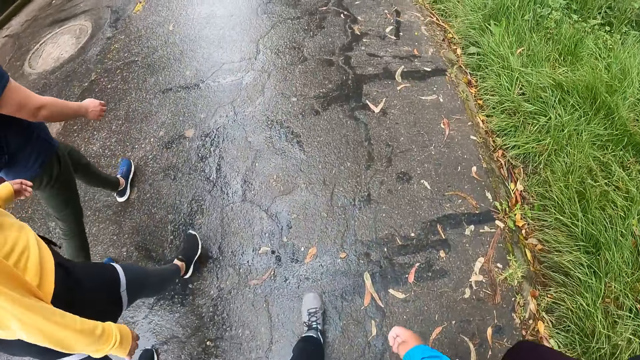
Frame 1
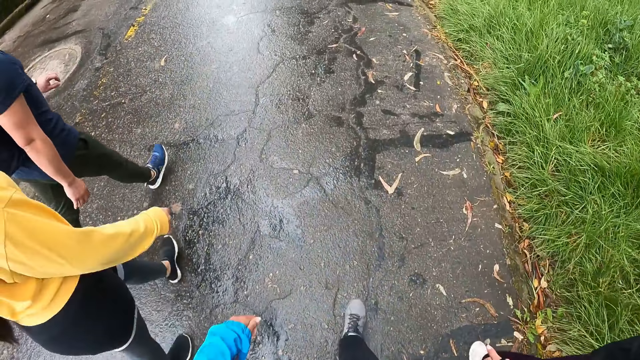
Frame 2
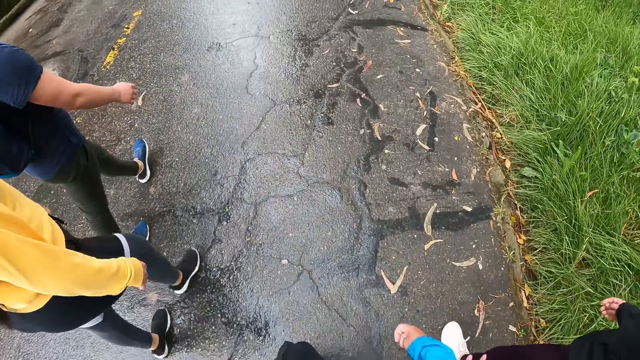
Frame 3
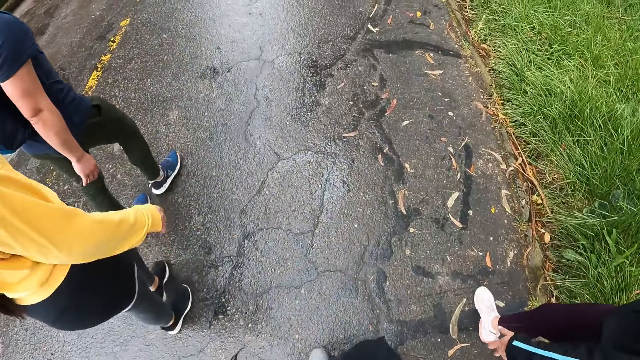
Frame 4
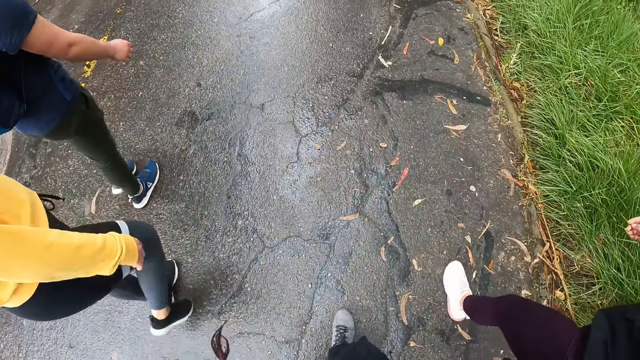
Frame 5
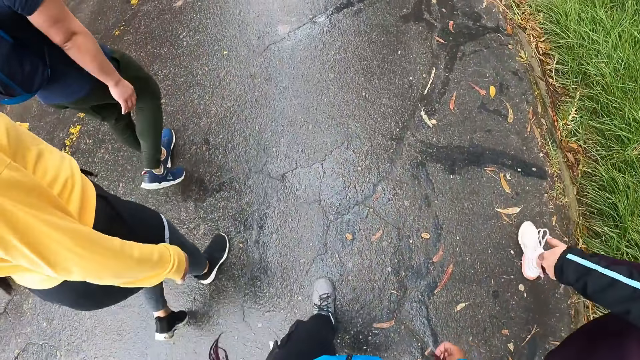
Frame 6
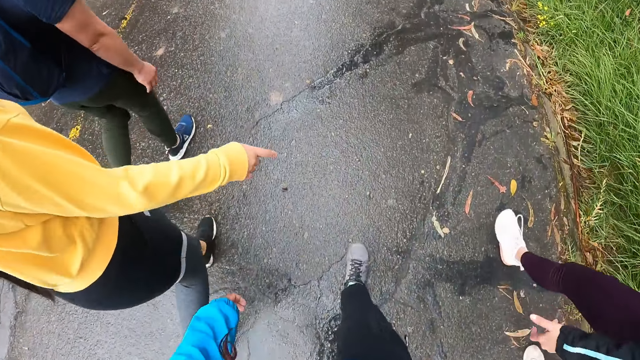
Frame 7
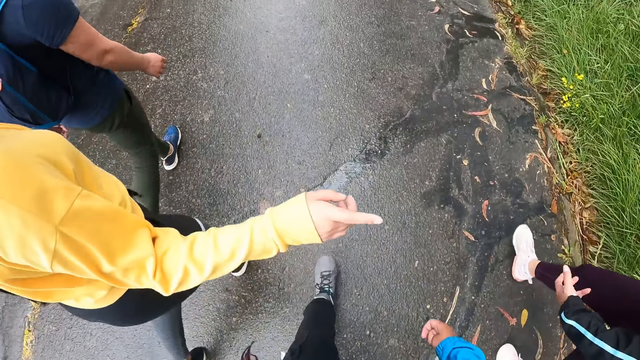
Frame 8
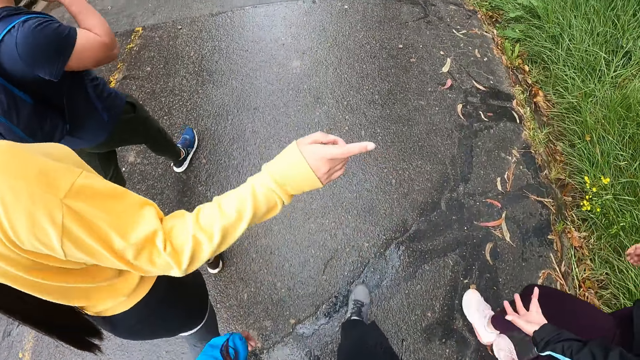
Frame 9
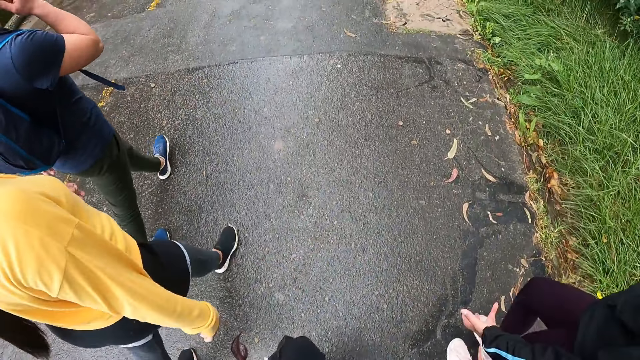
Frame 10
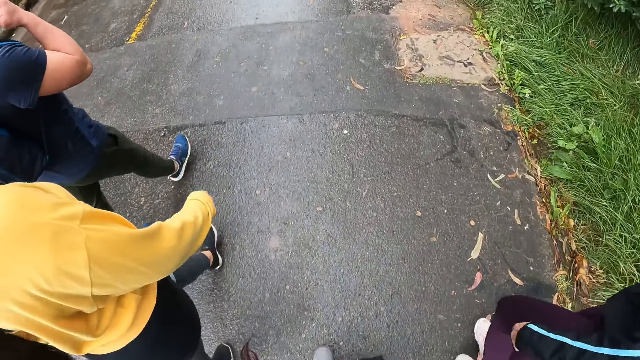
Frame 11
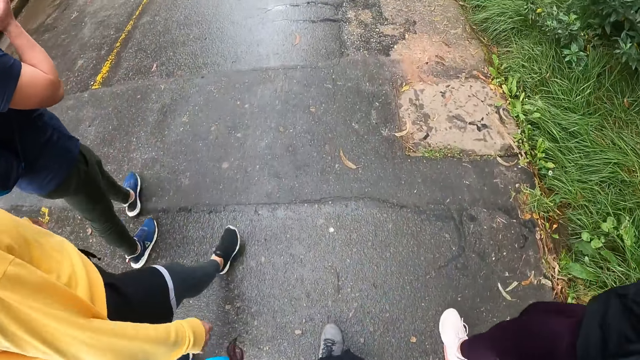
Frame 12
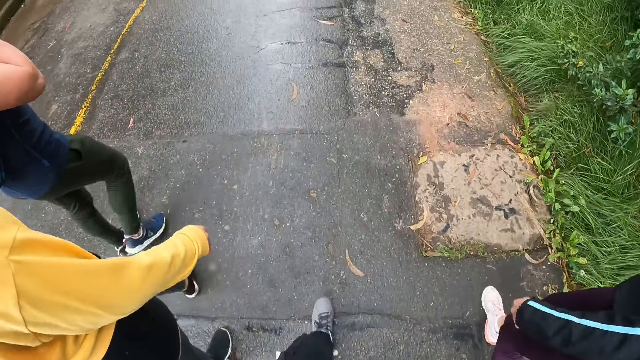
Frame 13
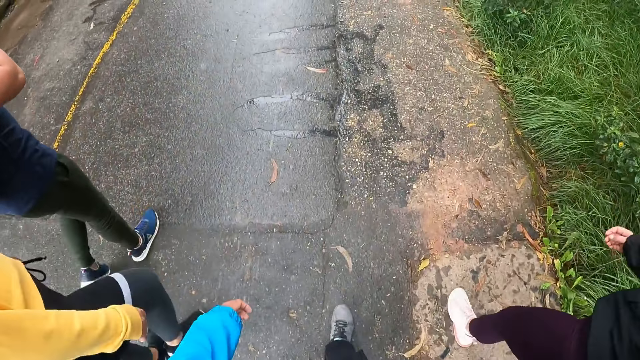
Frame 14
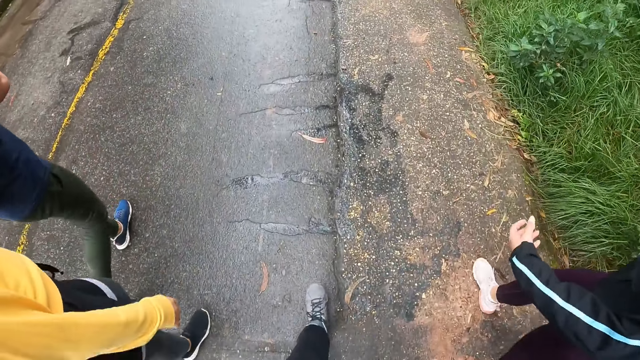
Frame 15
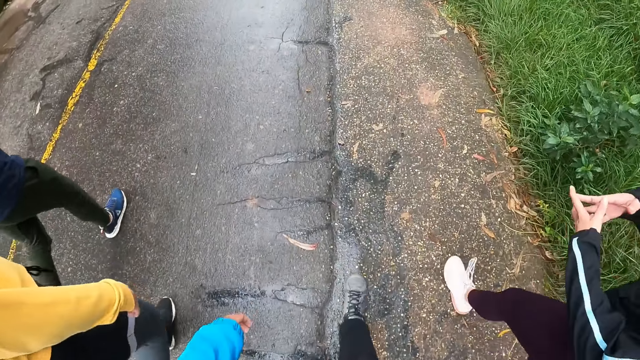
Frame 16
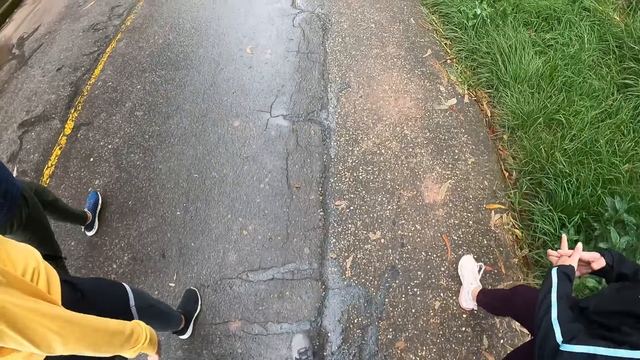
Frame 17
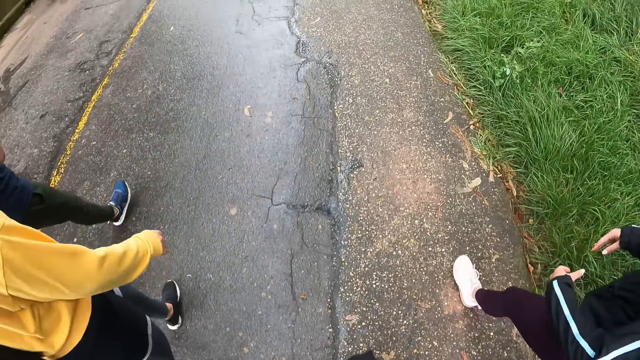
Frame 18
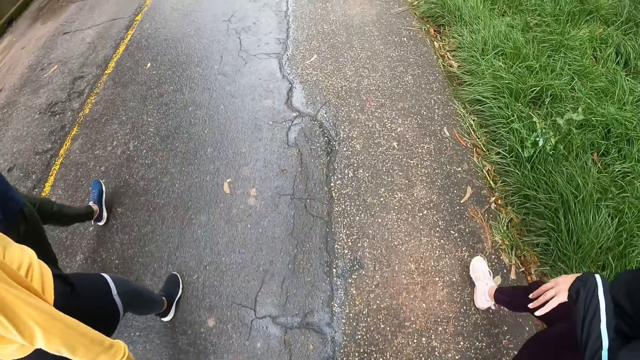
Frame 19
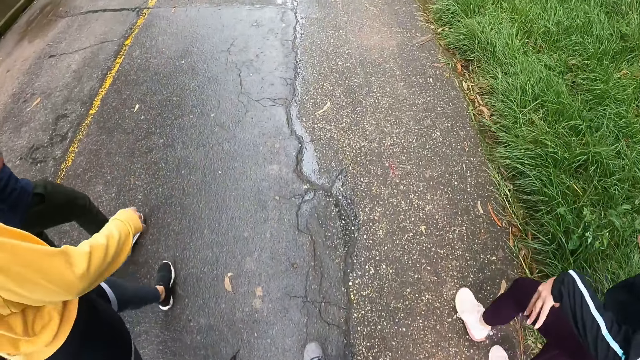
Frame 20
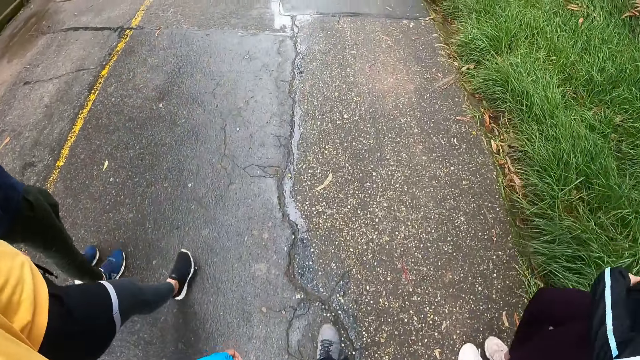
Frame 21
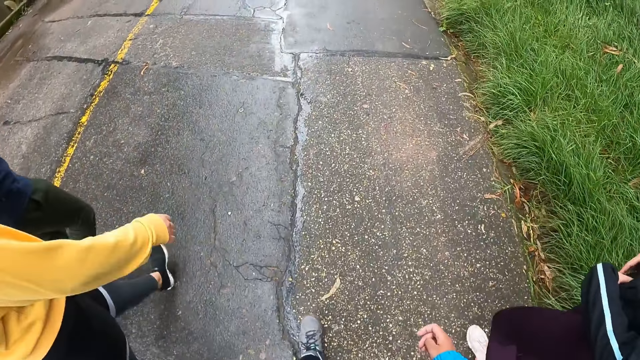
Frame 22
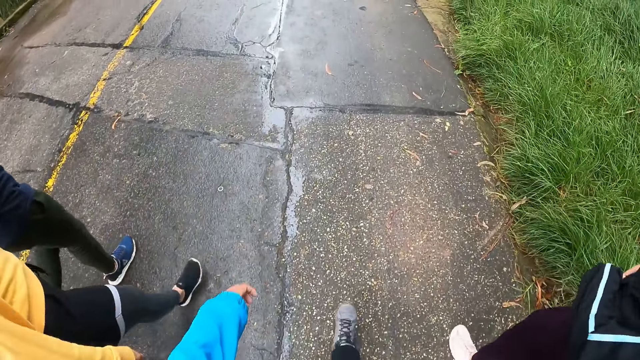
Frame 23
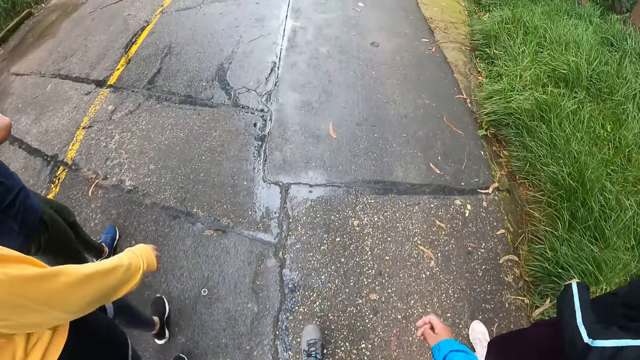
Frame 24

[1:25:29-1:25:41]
The woman points her right hand to another woman. The man scratches his head with his right hand. The other woman holds her hands together.

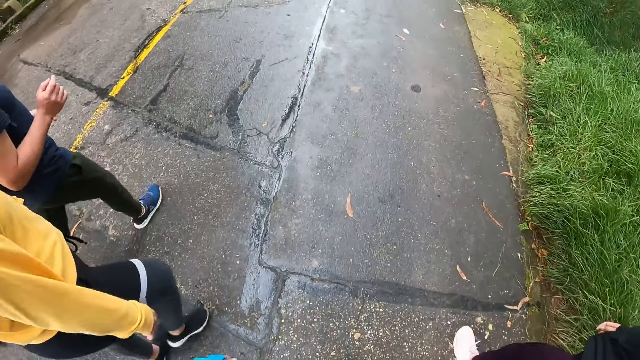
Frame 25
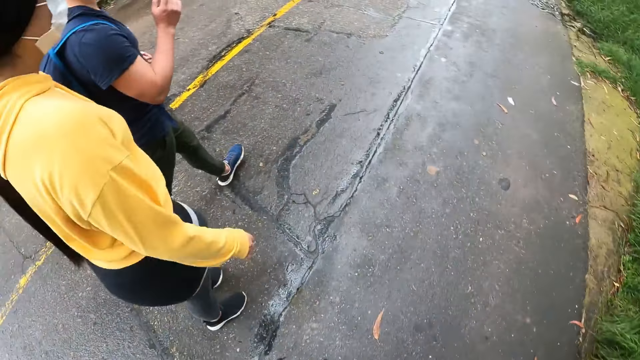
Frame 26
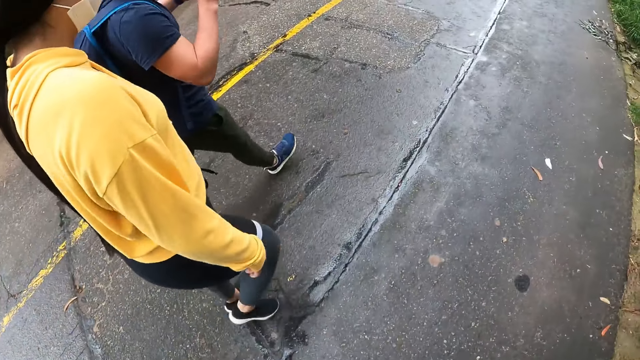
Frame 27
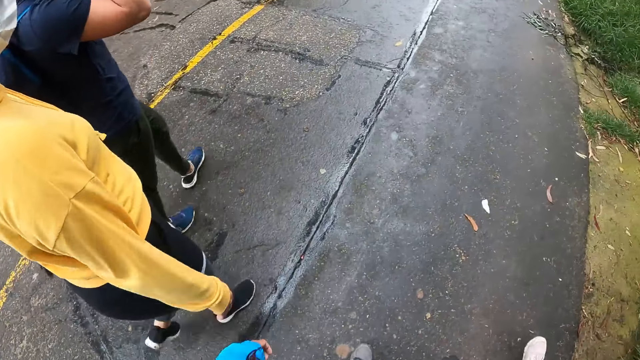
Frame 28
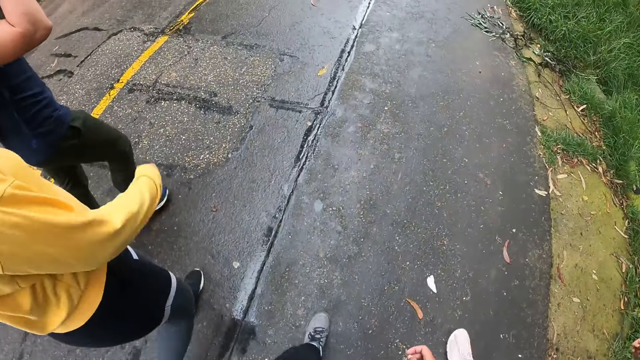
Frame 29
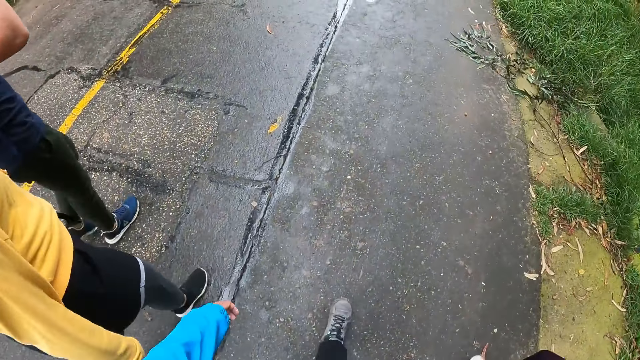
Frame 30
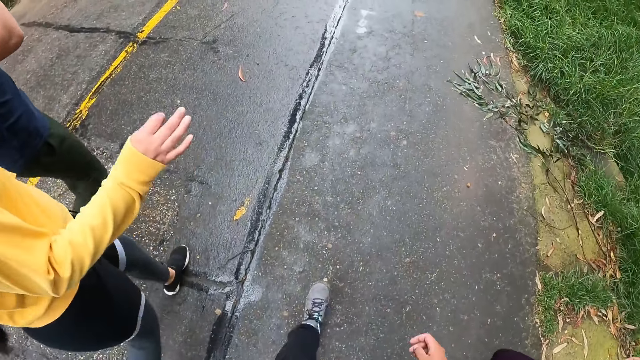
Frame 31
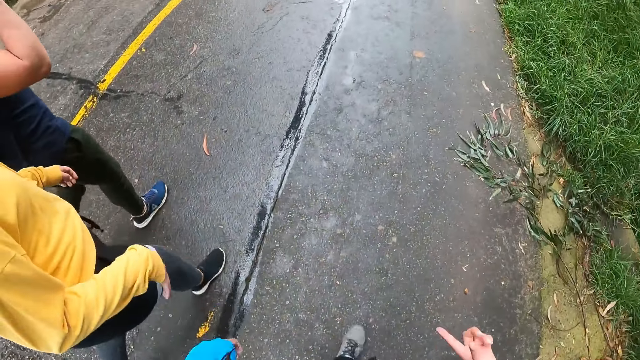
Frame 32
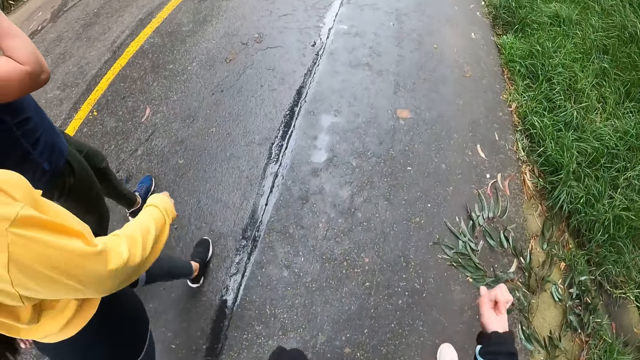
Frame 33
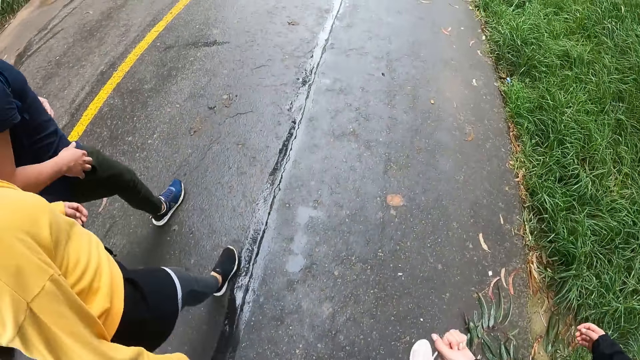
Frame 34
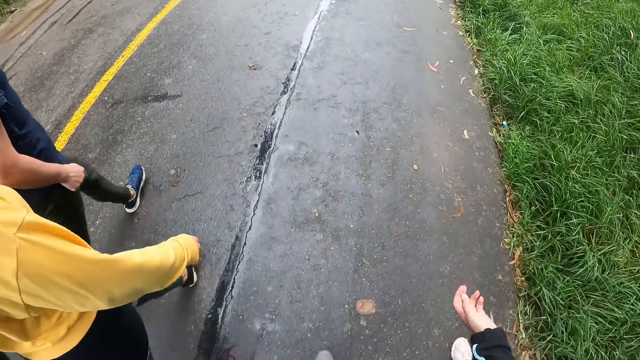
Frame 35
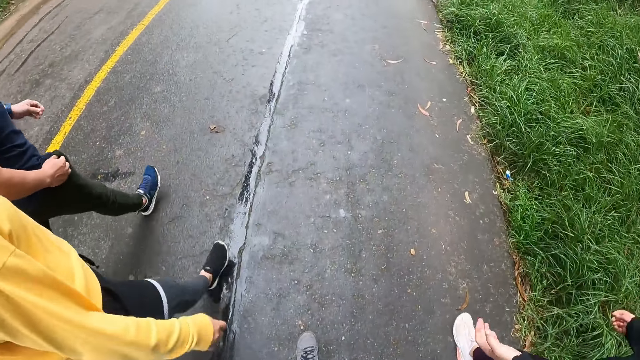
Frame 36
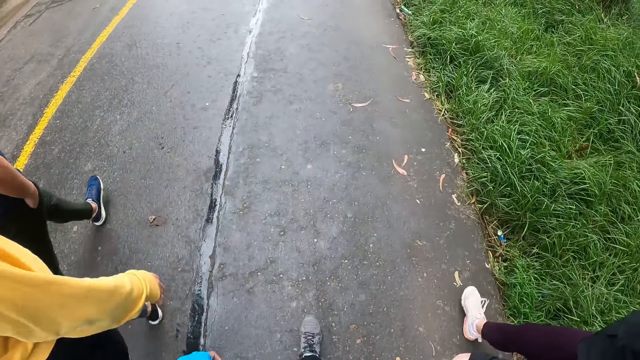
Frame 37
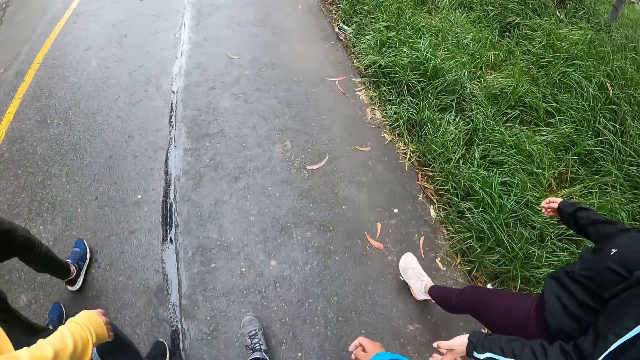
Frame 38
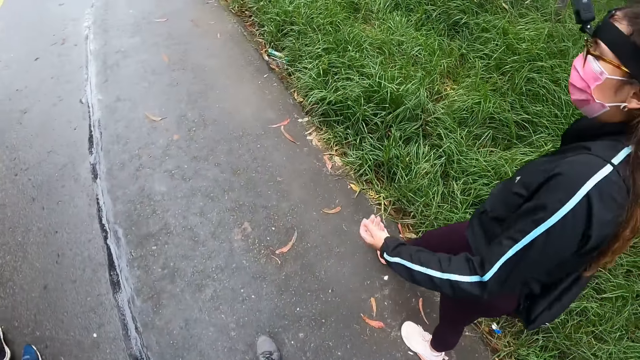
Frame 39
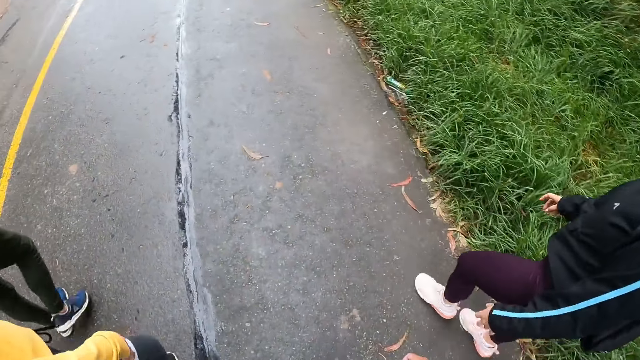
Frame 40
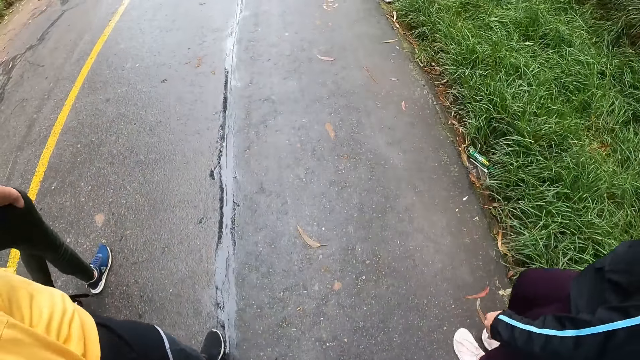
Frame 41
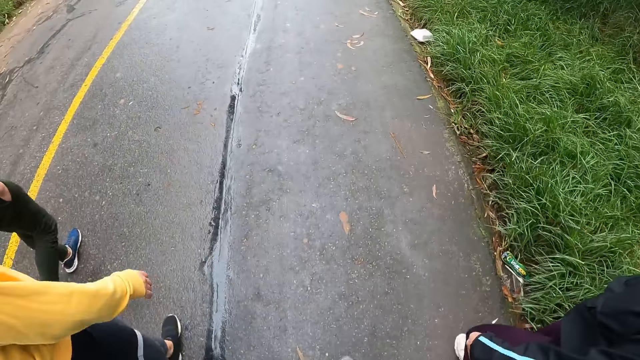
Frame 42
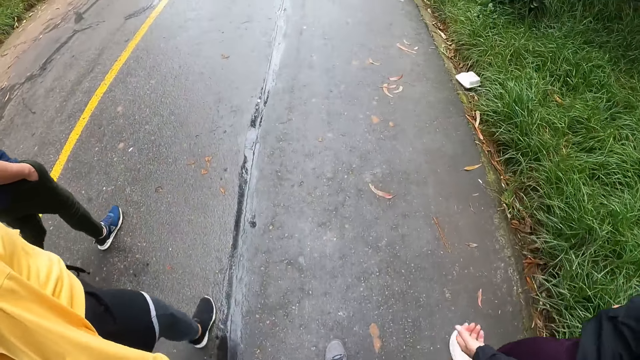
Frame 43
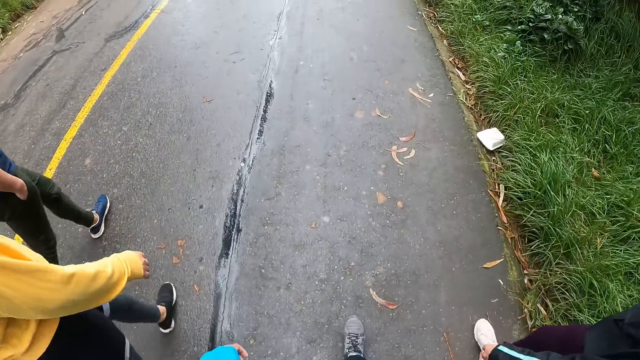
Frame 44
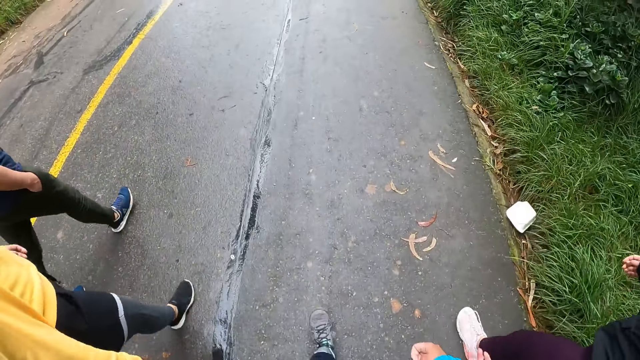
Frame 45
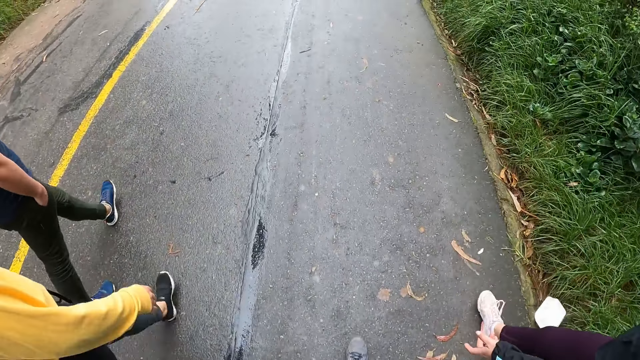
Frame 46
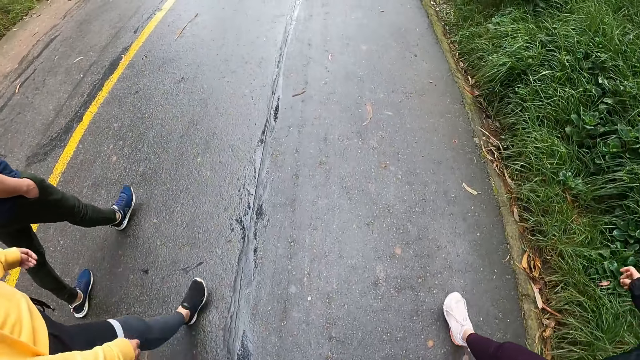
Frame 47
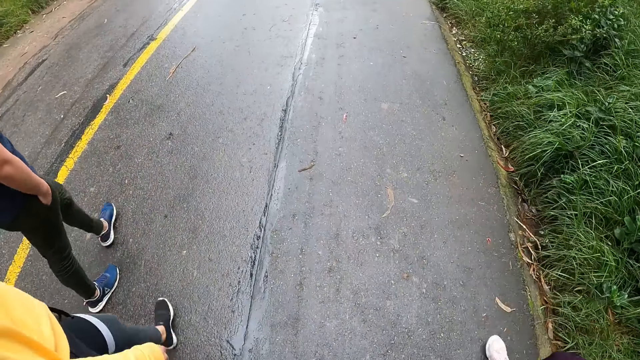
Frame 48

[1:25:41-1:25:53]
A woman walks along the road. The camera wearer walks along the road. Another woman walks along the road. The camera wearer walks along the road.
